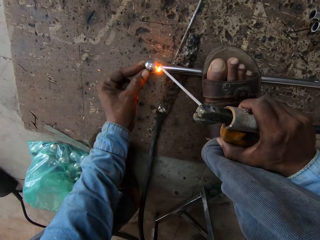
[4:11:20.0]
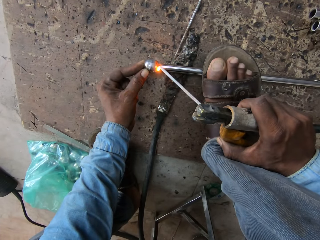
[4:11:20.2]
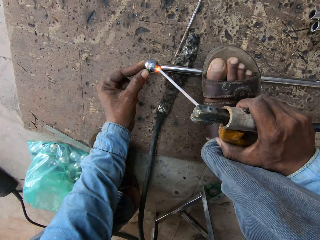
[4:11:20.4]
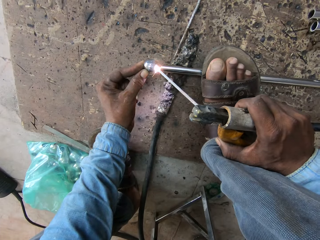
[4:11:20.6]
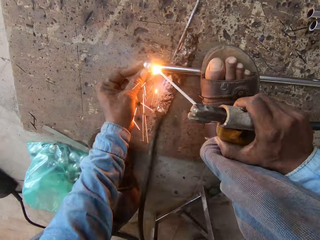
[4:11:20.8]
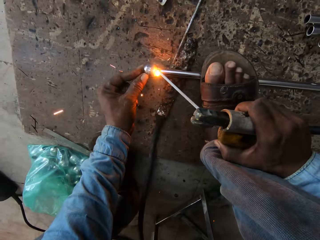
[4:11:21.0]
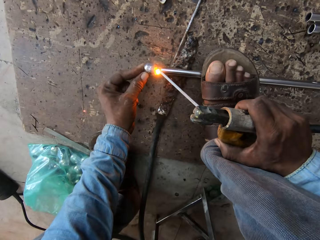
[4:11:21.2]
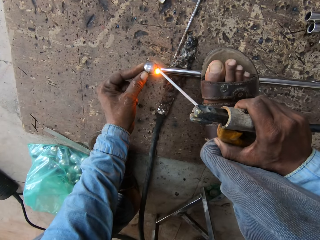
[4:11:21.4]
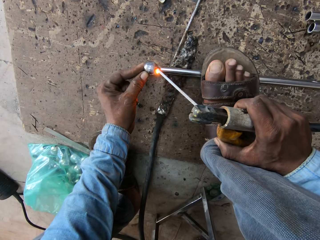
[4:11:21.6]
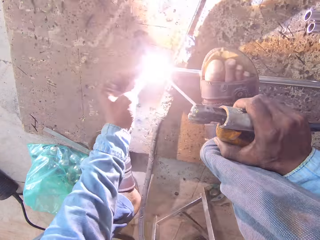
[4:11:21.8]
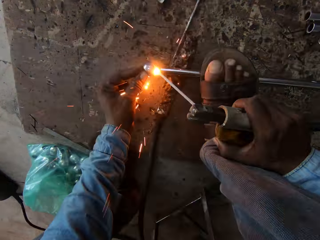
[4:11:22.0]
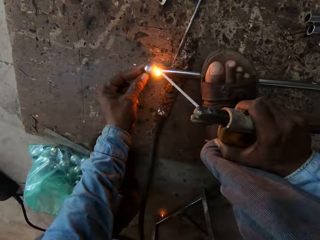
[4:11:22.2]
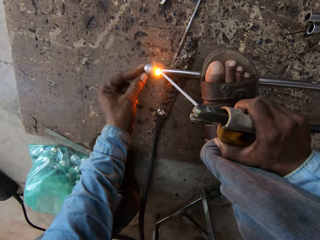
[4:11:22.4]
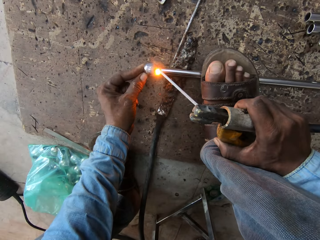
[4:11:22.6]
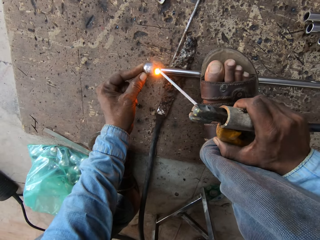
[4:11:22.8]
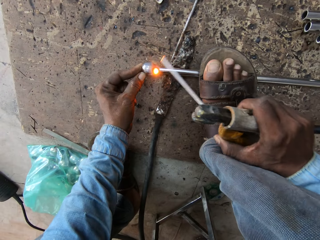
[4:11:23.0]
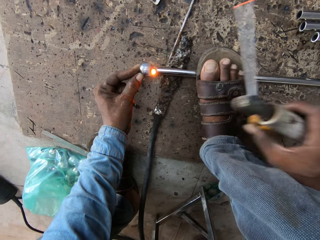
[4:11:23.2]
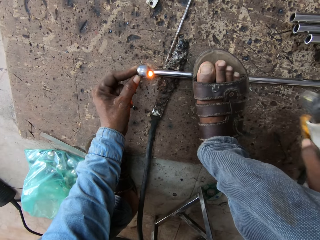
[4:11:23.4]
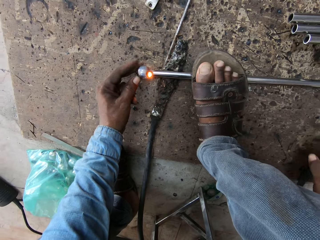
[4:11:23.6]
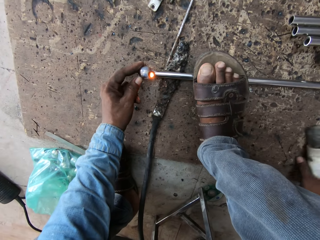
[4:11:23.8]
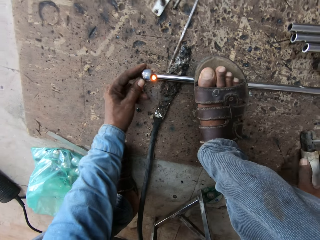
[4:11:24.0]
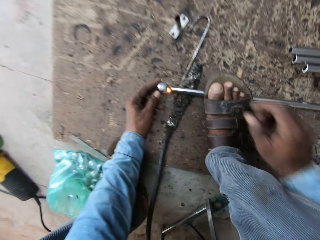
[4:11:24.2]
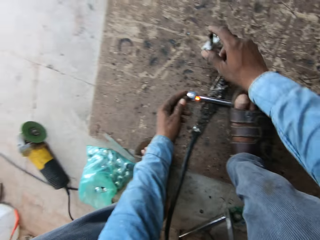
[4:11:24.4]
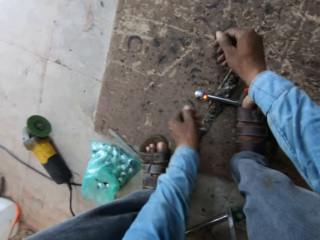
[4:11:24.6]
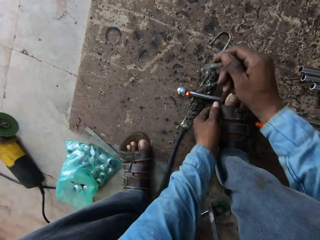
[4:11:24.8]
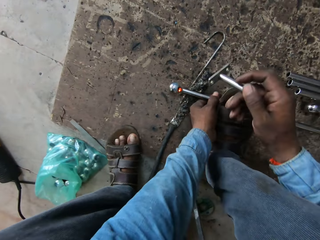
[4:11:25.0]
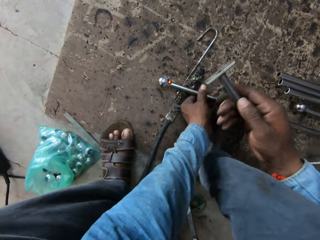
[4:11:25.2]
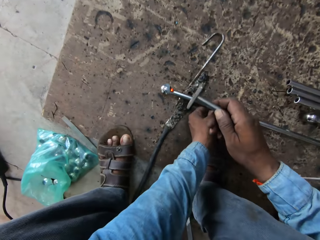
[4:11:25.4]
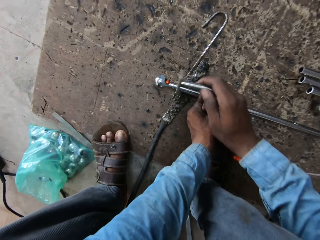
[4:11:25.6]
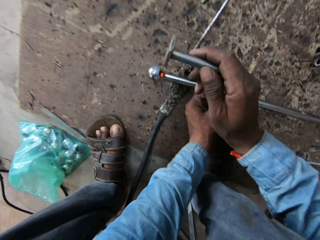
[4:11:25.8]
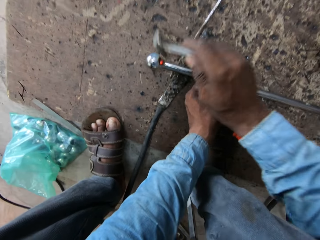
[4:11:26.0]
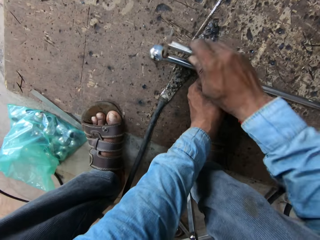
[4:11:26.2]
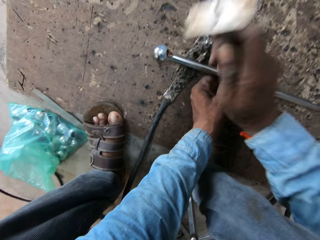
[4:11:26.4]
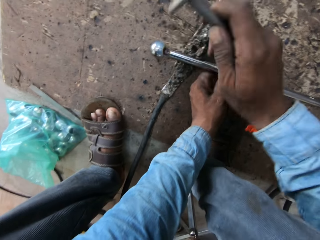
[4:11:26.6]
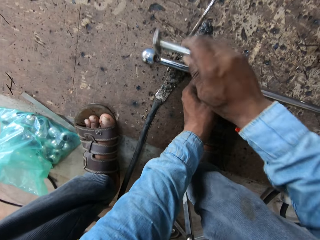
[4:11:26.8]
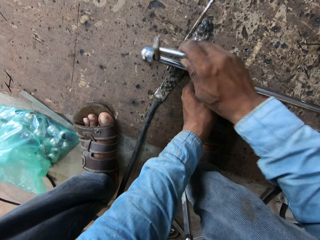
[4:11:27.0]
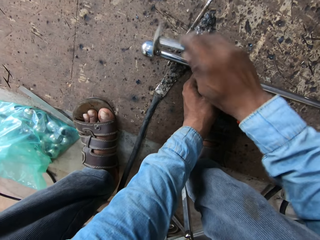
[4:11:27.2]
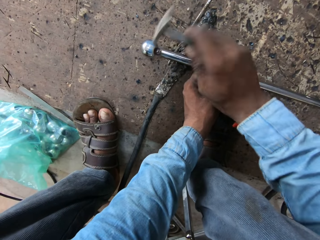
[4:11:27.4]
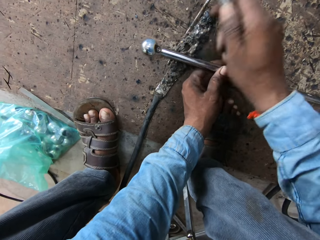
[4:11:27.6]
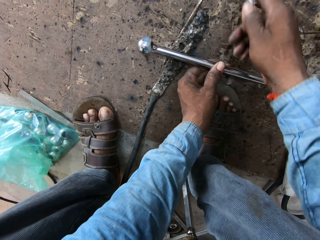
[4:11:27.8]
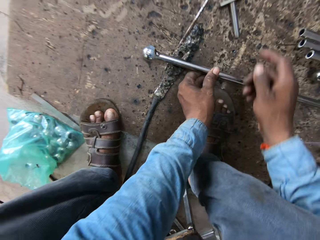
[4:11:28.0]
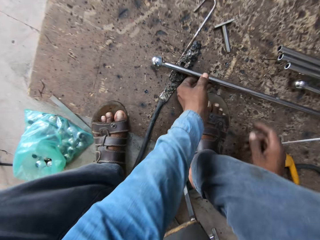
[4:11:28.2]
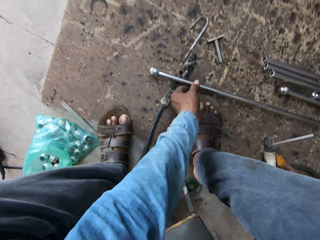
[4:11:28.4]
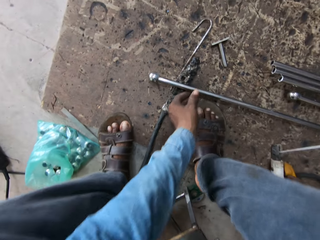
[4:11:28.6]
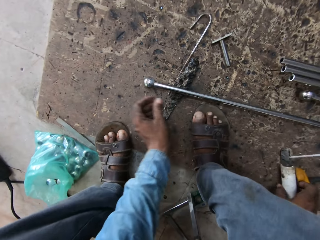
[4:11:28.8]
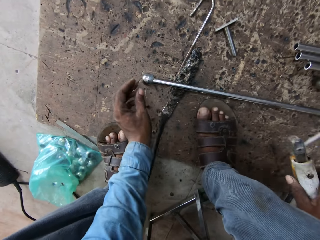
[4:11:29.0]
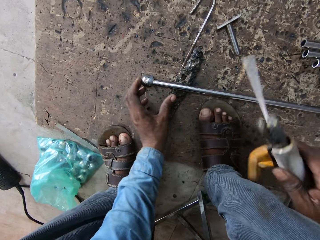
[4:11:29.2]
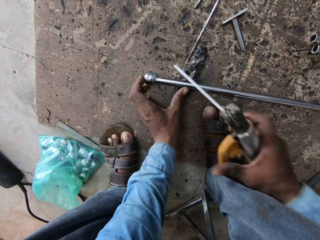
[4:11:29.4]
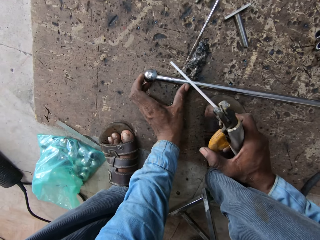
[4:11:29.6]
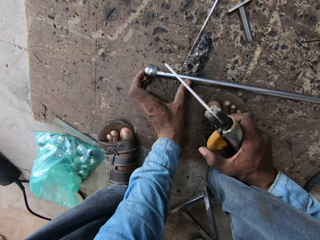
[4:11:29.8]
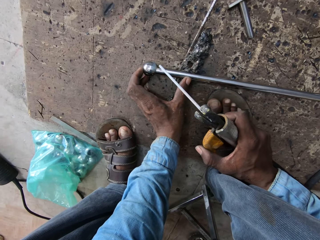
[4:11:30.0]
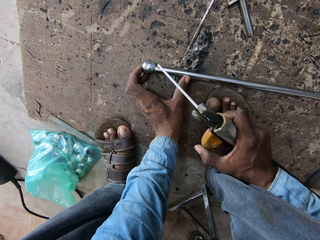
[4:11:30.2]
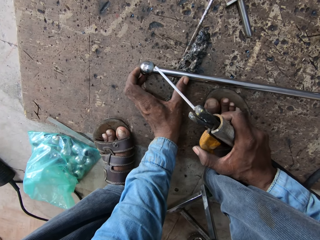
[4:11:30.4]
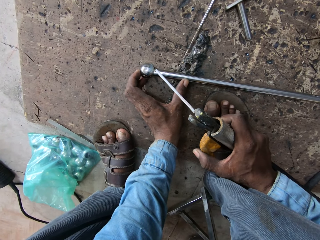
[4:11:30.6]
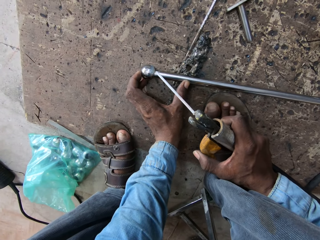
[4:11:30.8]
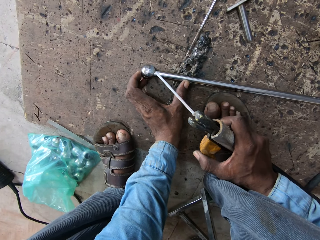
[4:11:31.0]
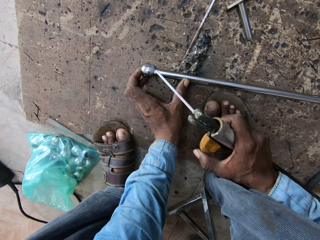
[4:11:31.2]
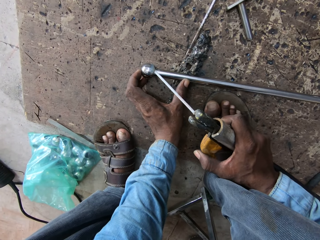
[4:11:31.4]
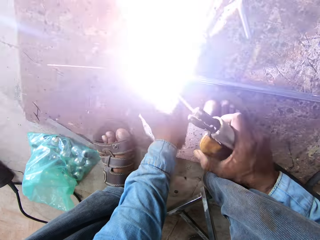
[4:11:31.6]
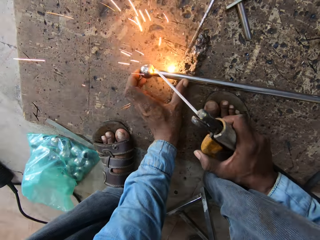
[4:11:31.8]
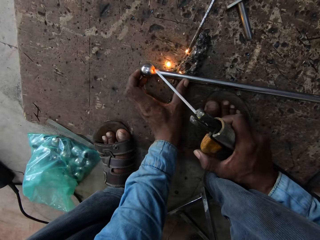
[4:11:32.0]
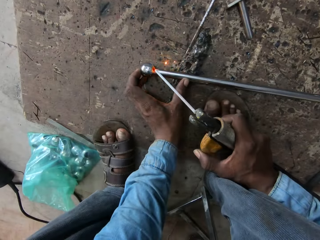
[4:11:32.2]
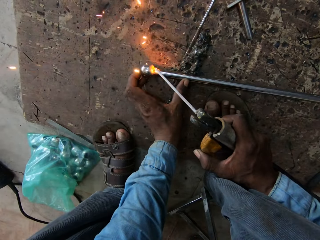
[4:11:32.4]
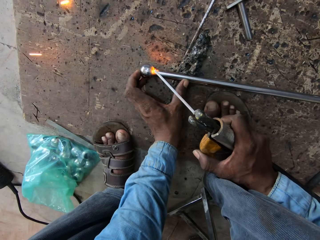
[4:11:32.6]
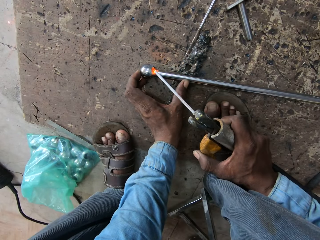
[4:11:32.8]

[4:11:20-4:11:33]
The camera wearer puts the welding machine down. They pick up a metal. They hit the metal or iron rod with something. They put the metal down. They weld the iron rod.

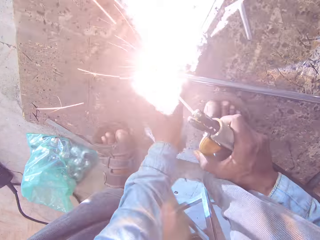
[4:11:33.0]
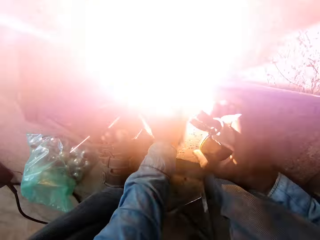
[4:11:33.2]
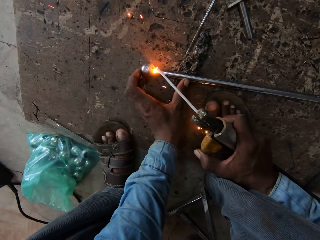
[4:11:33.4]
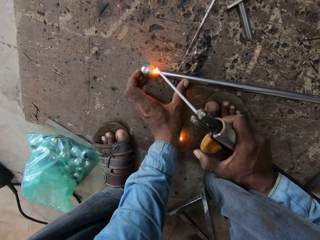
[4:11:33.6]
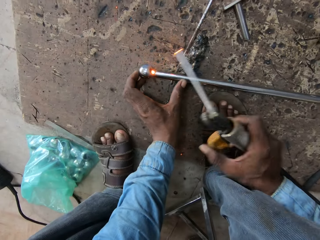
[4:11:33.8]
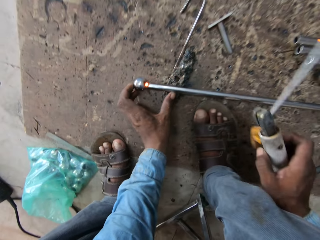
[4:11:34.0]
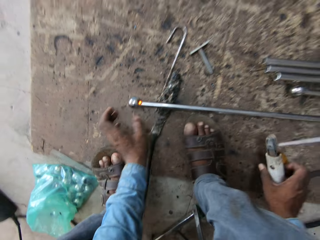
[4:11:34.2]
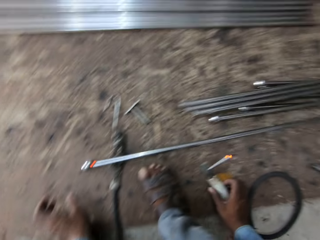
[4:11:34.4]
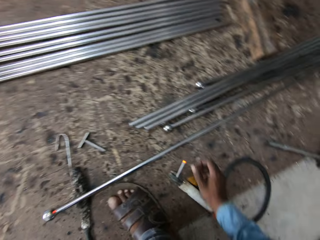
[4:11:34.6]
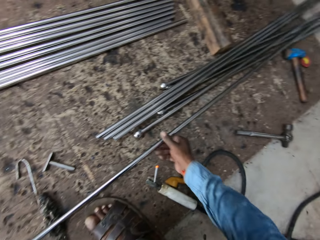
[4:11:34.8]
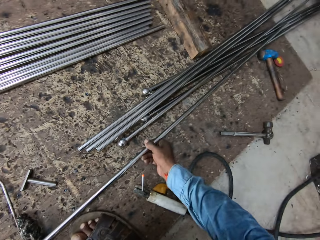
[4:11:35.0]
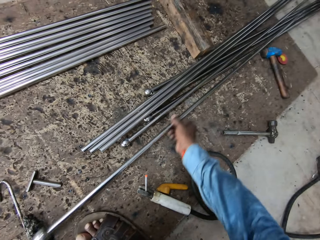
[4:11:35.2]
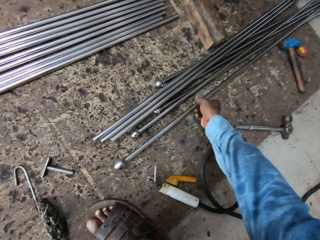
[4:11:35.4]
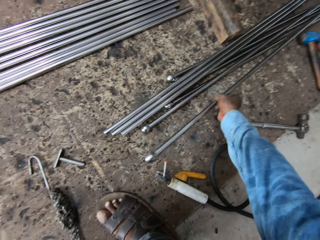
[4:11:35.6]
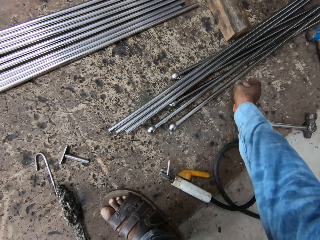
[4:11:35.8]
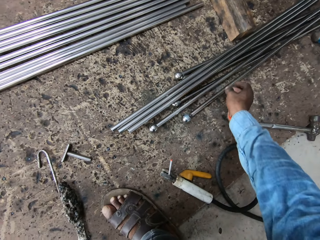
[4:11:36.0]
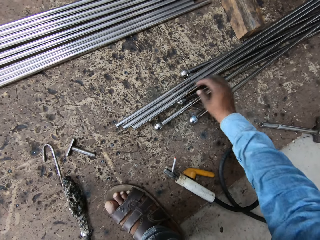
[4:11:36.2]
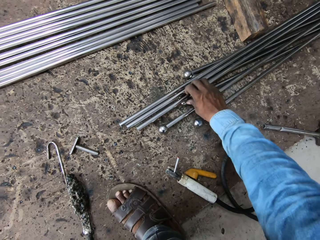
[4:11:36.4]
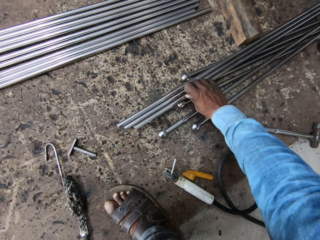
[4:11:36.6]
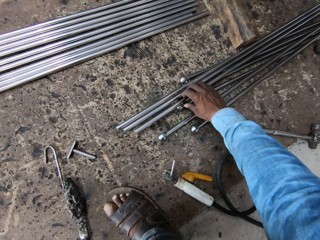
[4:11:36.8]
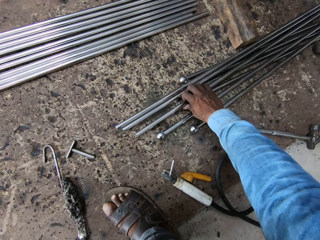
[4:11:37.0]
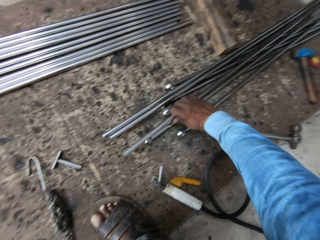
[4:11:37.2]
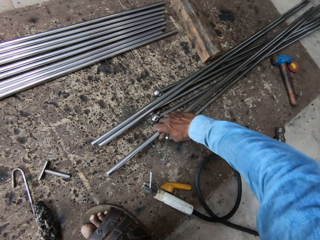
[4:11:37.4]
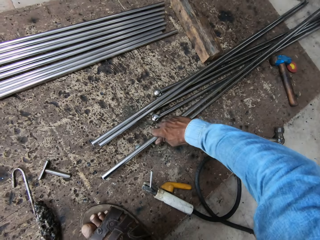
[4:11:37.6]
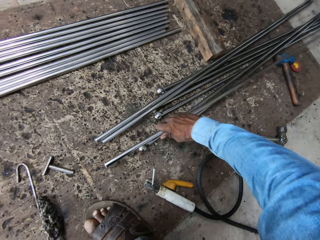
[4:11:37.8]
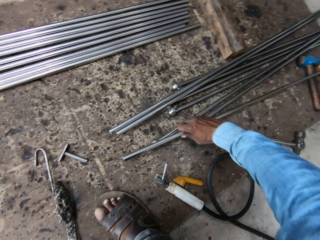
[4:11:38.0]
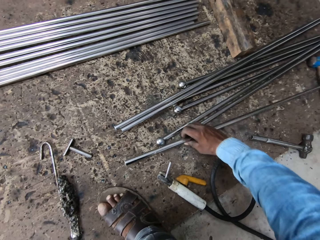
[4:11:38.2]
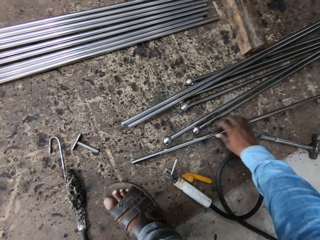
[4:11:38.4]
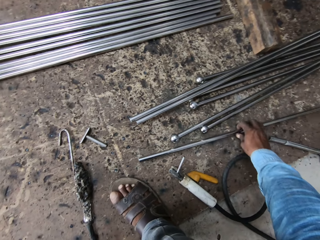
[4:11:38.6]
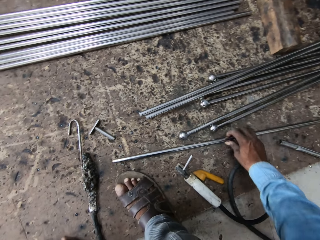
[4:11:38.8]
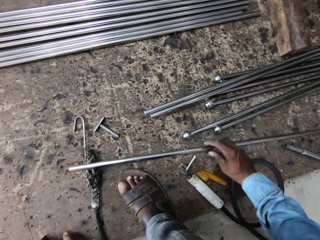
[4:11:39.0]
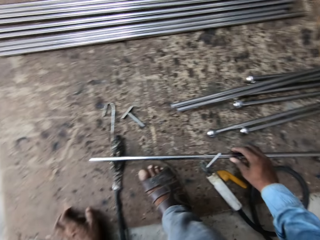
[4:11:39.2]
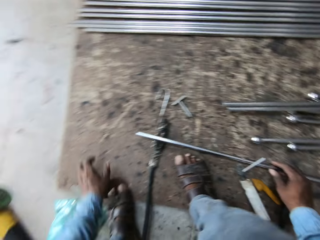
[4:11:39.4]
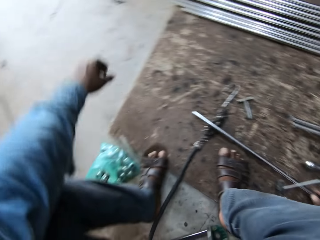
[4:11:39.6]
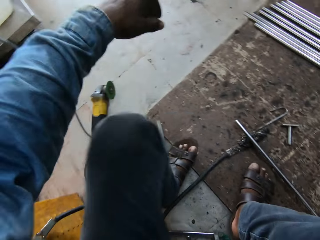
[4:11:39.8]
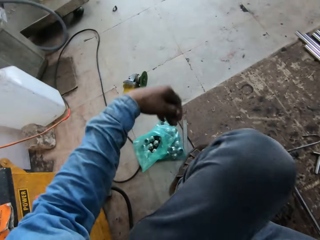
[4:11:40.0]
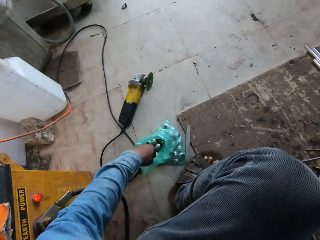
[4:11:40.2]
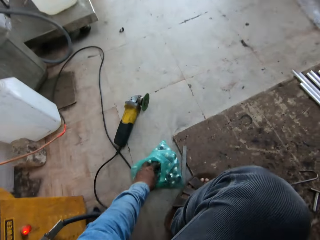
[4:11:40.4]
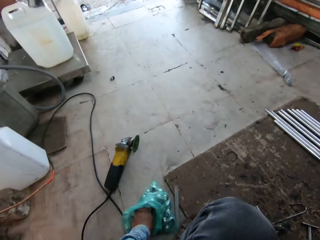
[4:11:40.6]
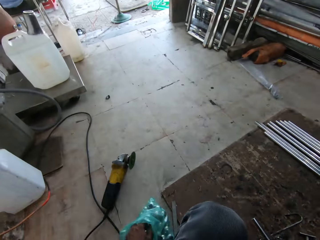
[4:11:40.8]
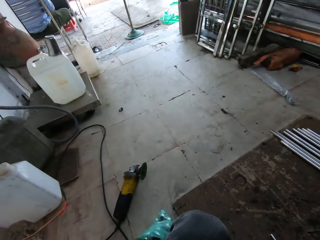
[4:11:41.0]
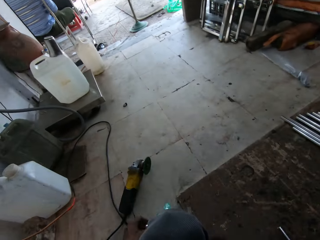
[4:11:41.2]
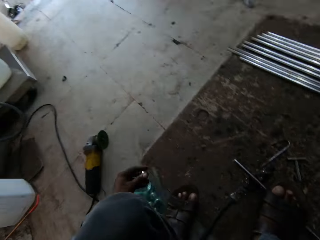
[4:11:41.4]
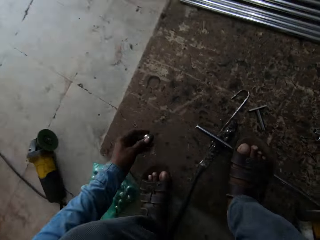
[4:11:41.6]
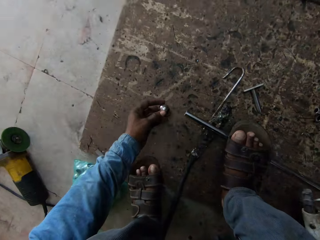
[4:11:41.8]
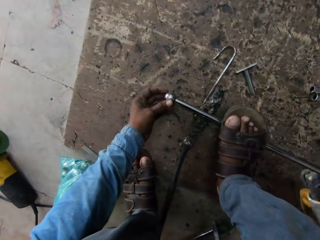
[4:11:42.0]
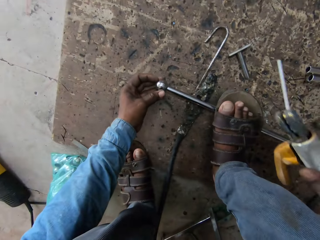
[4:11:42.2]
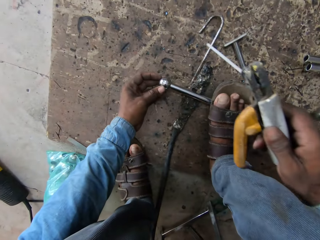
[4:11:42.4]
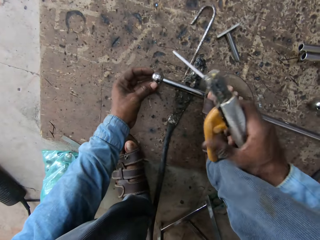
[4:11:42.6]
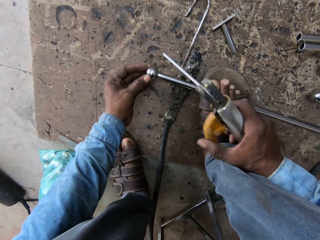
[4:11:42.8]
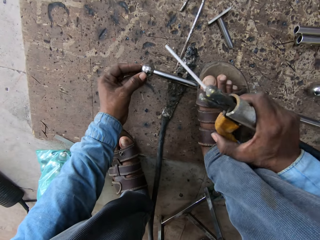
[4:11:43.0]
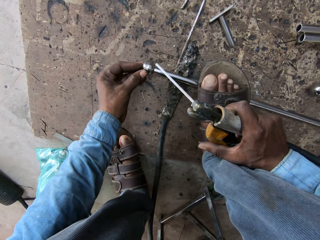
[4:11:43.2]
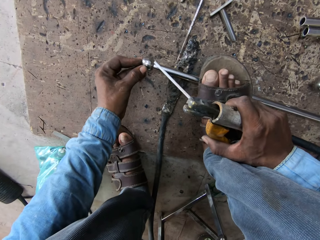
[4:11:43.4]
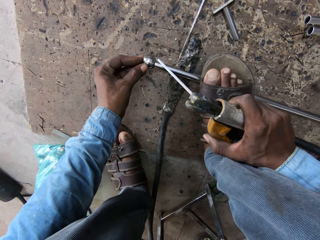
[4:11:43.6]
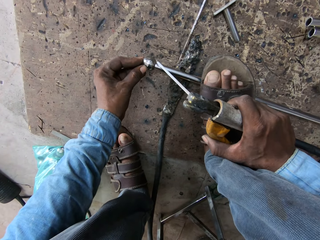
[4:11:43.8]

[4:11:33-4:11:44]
The camera wearer puts the machine down. They move the metal. They put the iron rod back. They take another iron rod. They pick up the machine. They pick up a ball. They put the ball on the tip of the iron rod.
